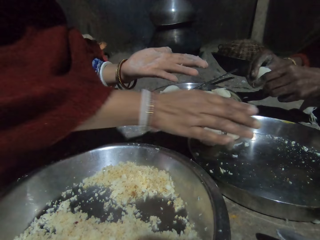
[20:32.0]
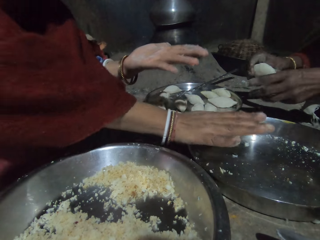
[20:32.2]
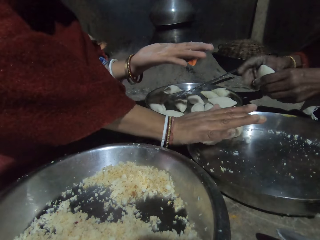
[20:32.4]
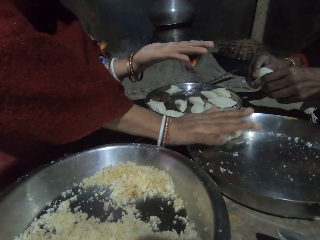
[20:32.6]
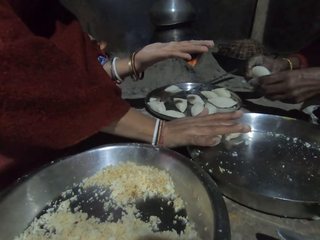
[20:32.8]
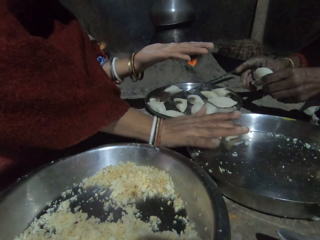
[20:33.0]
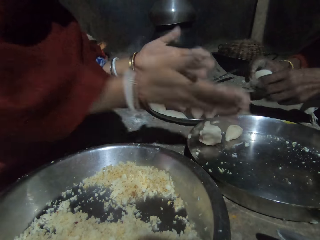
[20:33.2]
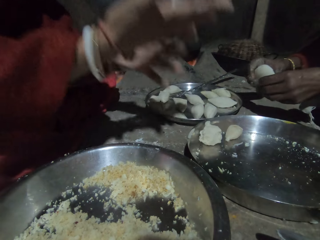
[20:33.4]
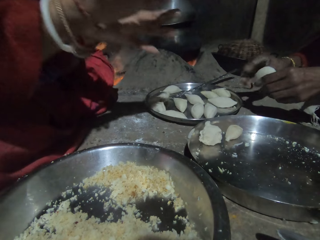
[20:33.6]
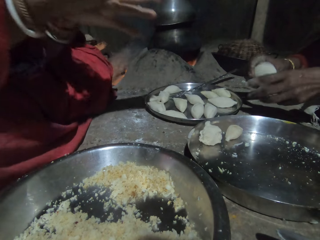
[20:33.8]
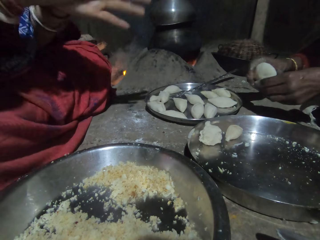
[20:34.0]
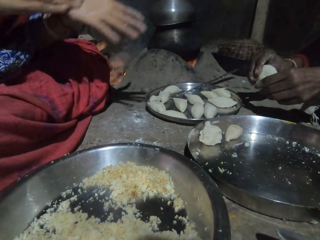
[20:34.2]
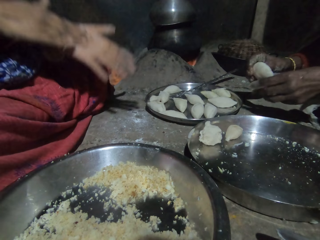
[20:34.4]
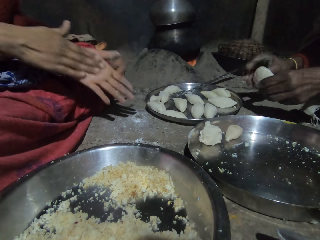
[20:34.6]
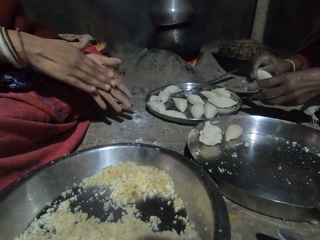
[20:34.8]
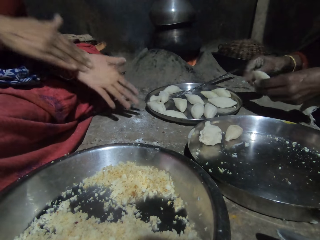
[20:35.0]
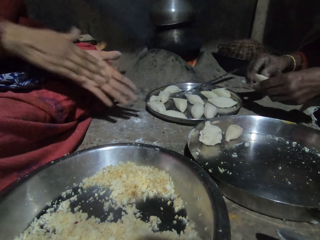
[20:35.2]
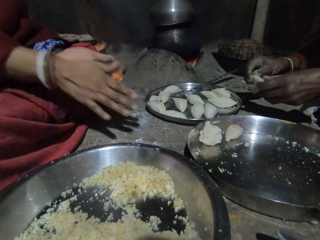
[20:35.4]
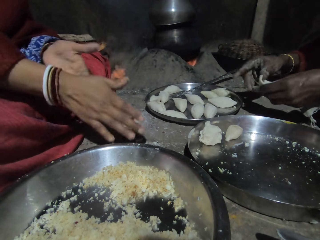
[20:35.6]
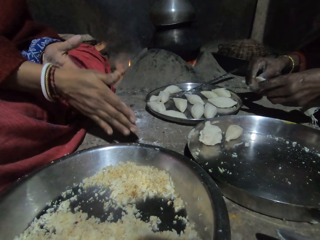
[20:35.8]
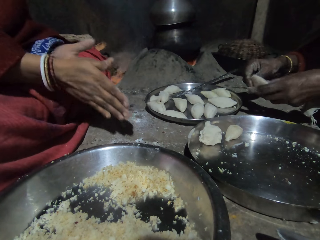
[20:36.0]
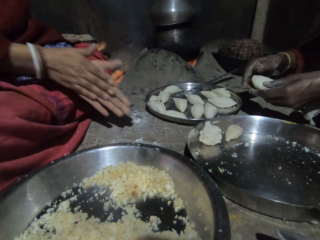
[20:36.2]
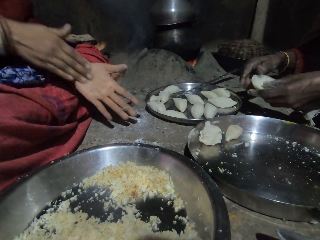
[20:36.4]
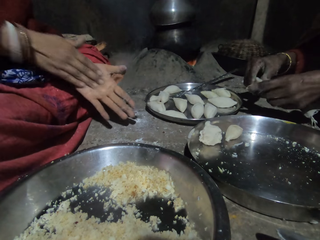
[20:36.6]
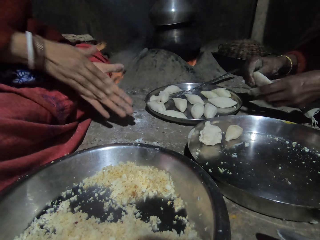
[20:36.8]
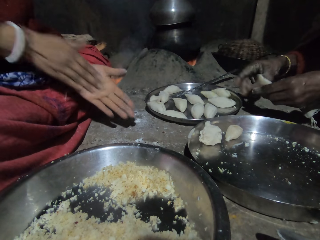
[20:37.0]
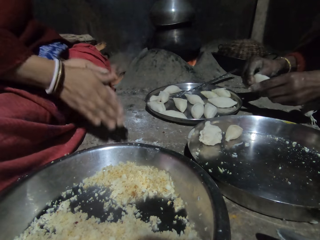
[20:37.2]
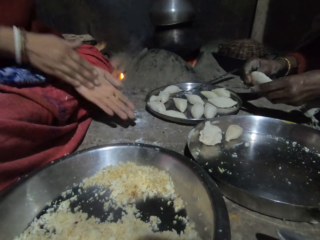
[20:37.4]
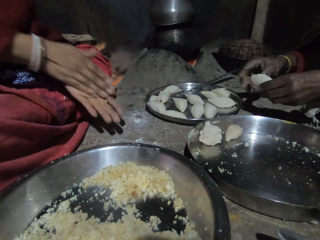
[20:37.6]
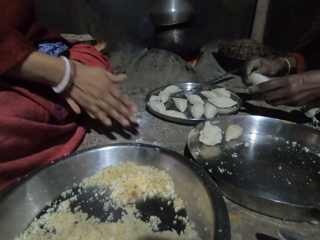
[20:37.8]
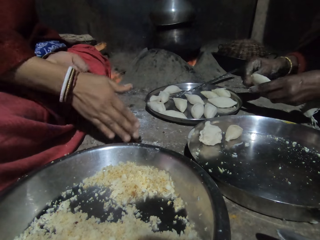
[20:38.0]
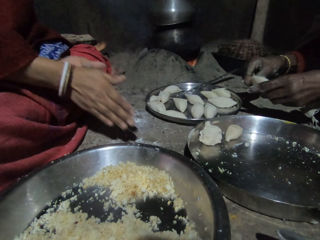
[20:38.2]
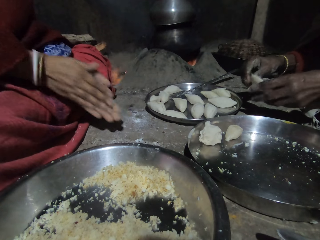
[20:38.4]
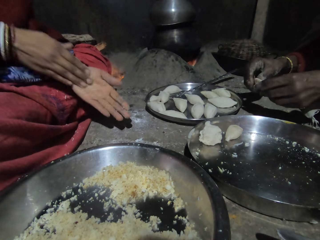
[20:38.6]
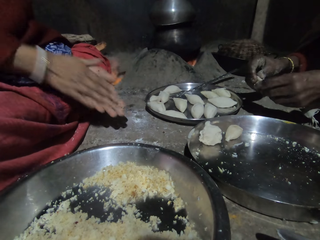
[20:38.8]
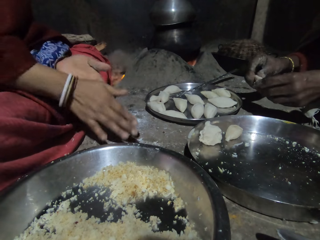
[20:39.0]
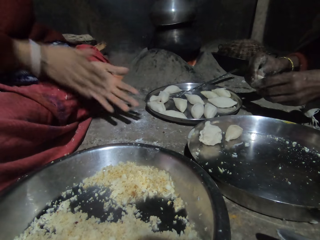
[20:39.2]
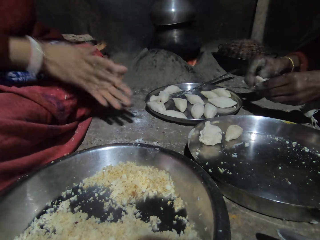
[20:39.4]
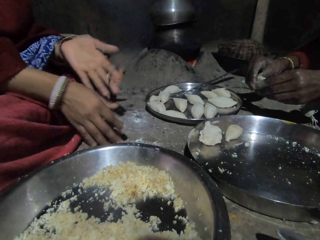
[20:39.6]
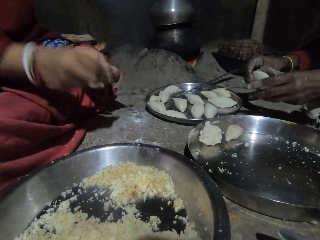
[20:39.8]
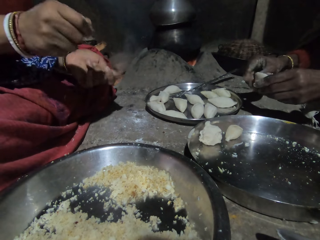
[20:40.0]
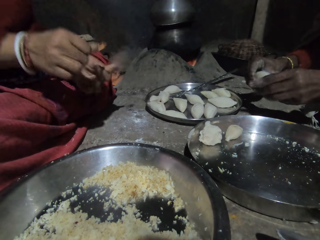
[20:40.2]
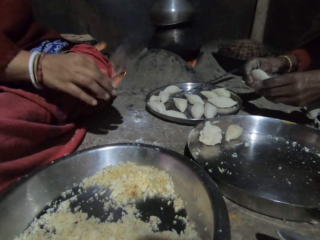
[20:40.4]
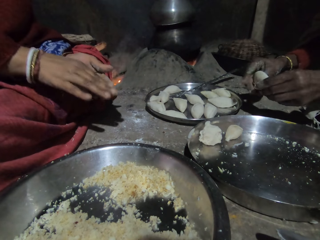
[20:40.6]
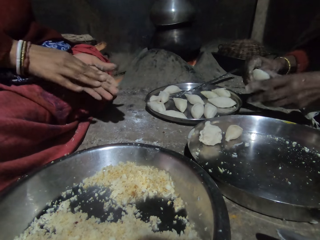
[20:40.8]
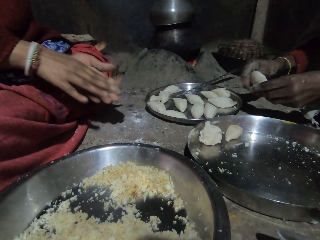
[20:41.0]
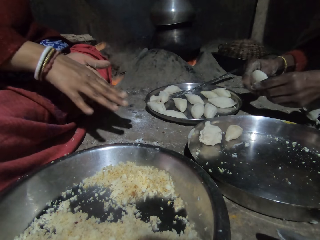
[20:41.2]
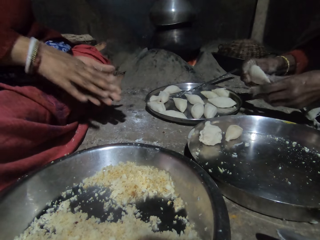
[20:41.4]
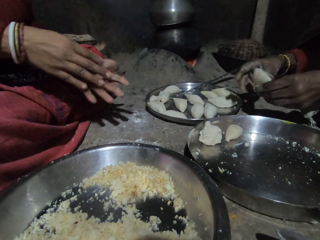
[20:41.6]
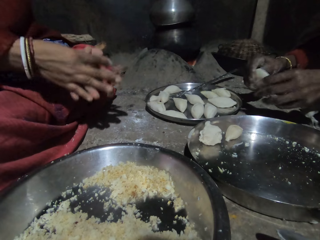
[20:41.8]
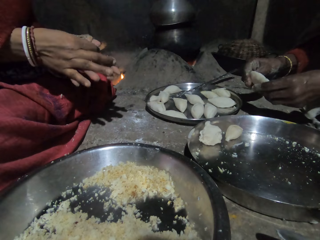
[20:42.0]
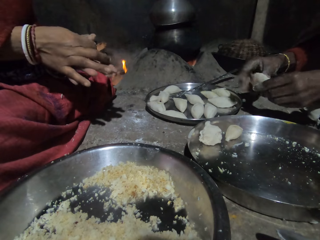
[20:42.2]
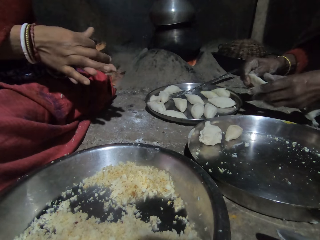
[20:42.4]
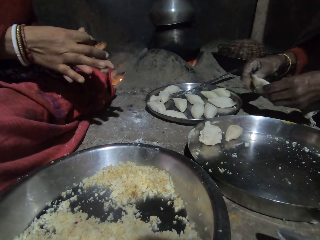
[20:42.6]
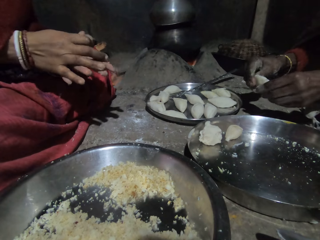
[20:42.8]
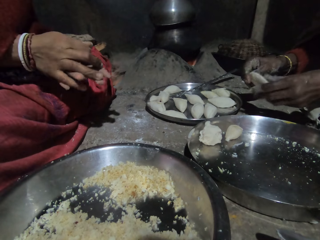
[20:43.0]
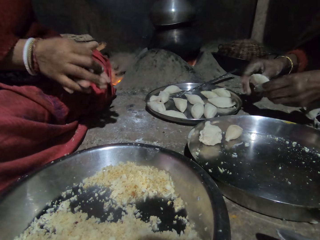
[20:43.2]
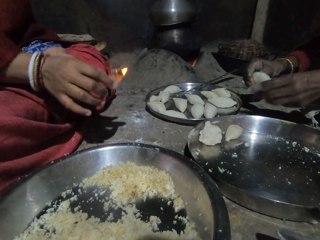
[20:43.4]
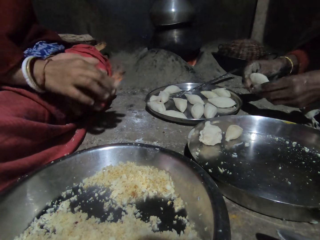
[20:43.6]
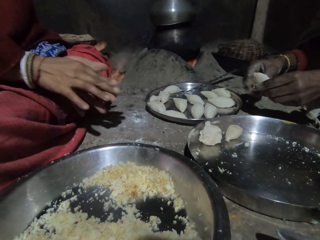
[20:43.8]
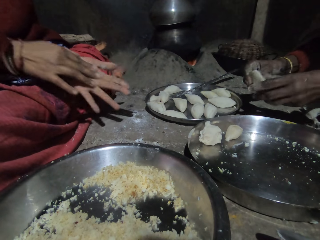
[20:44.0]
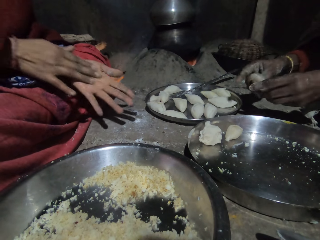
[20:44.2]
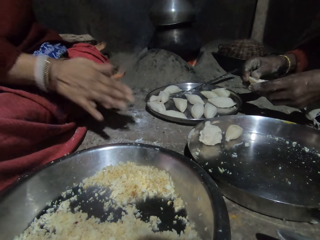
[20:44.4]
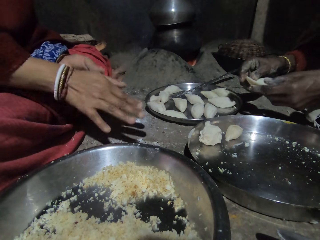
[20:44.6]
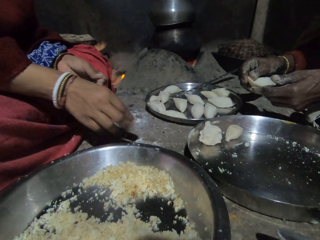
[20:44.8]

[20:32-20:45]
The camera wearer pulls his hands off the tray. He talks to a person. He rubs his hands together. The person shapes the dough in a concave shape. The person shapes the dough in a concave shape again. The camera wearer talks to the person.

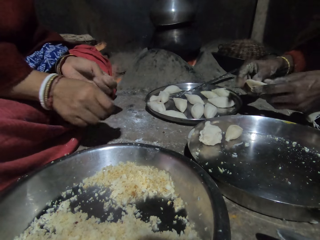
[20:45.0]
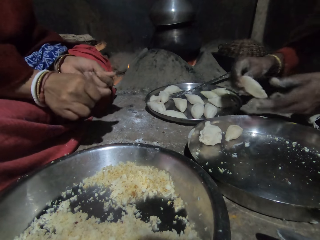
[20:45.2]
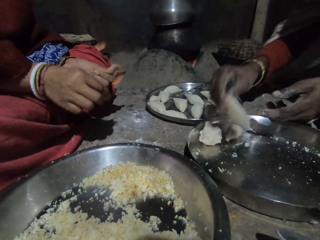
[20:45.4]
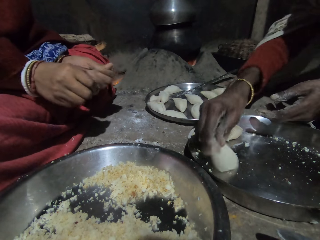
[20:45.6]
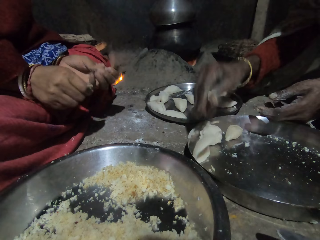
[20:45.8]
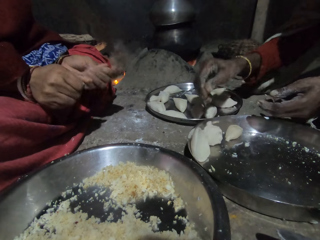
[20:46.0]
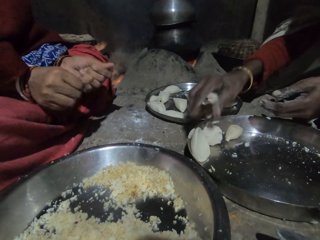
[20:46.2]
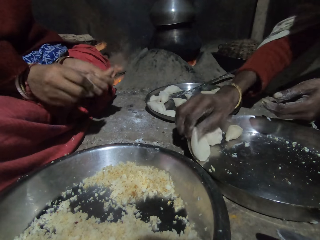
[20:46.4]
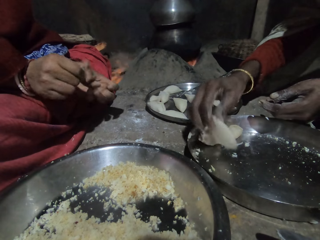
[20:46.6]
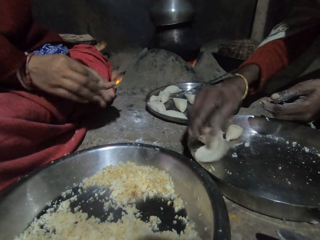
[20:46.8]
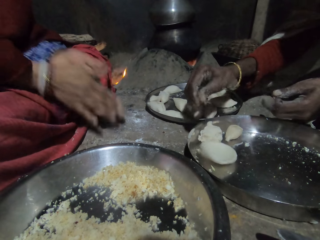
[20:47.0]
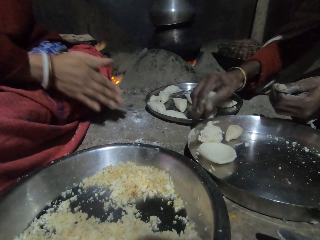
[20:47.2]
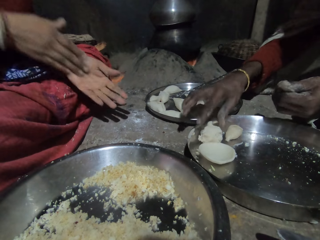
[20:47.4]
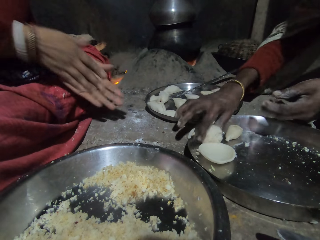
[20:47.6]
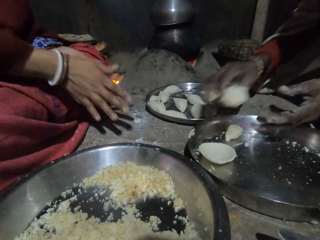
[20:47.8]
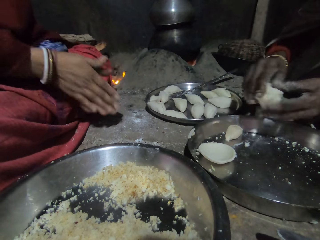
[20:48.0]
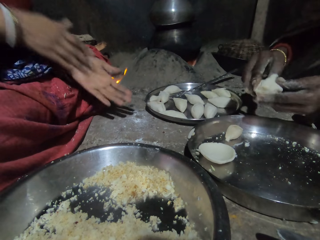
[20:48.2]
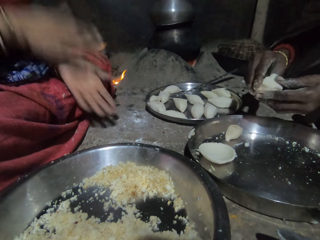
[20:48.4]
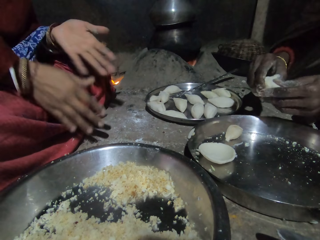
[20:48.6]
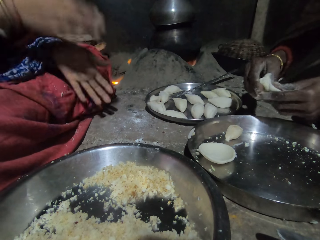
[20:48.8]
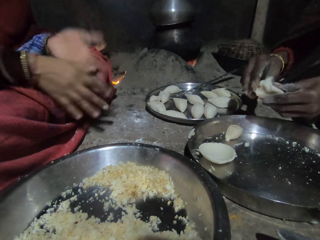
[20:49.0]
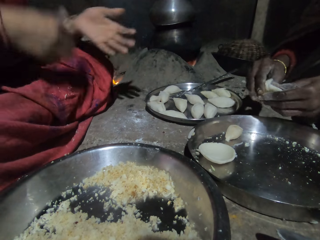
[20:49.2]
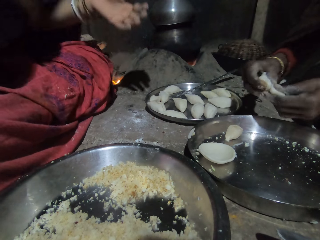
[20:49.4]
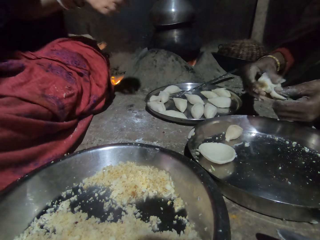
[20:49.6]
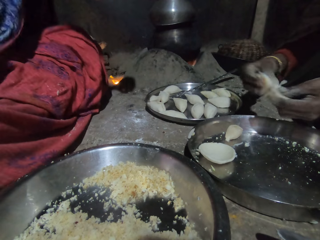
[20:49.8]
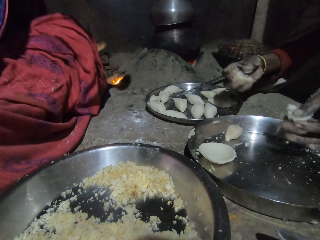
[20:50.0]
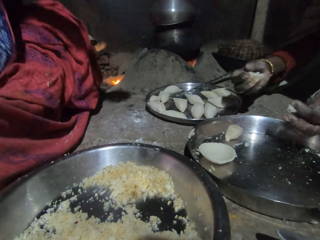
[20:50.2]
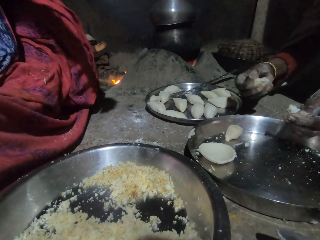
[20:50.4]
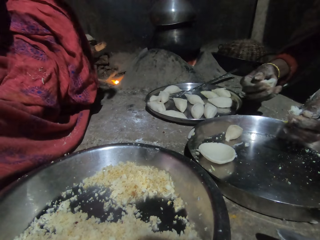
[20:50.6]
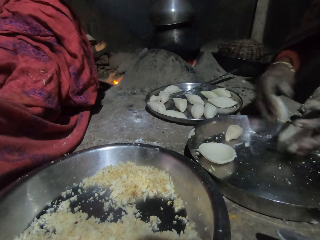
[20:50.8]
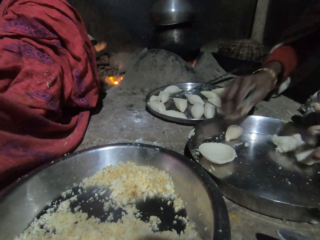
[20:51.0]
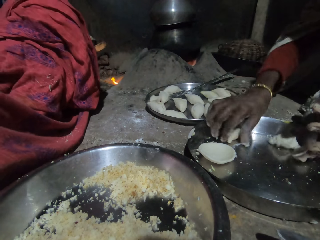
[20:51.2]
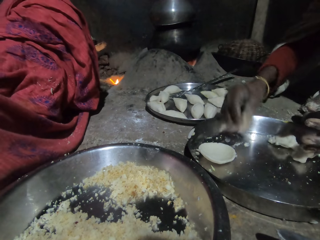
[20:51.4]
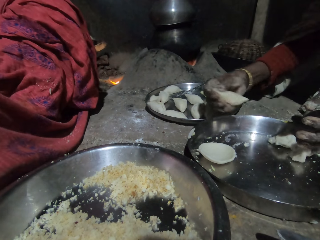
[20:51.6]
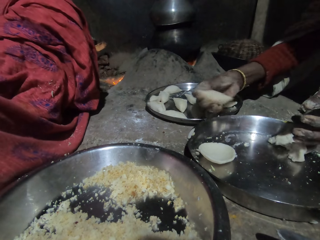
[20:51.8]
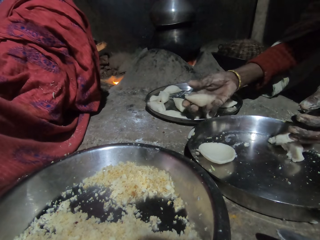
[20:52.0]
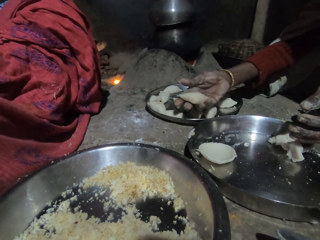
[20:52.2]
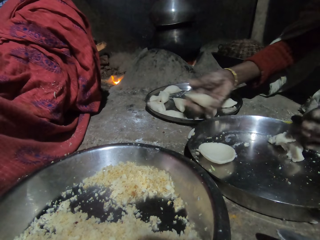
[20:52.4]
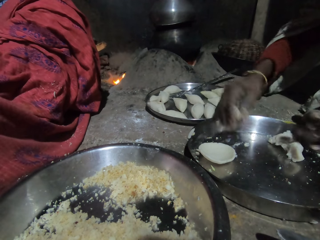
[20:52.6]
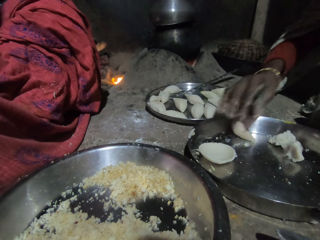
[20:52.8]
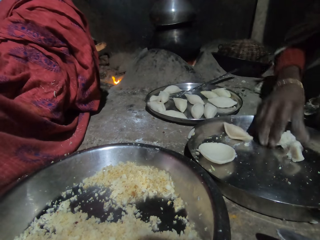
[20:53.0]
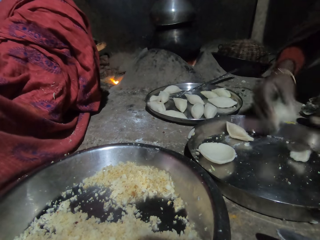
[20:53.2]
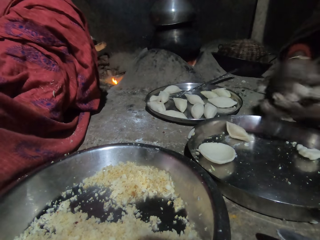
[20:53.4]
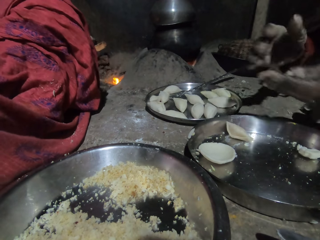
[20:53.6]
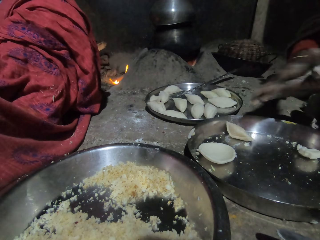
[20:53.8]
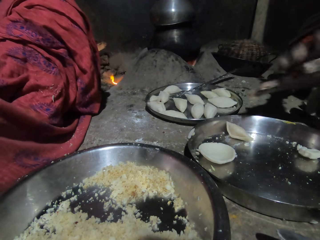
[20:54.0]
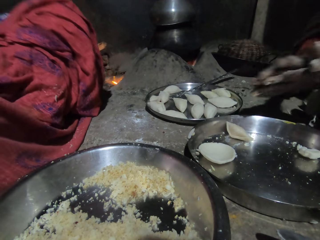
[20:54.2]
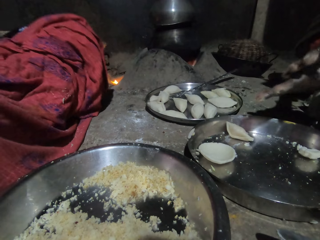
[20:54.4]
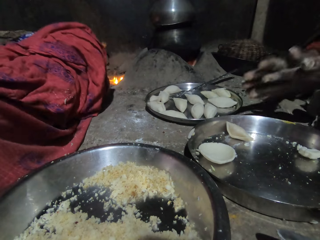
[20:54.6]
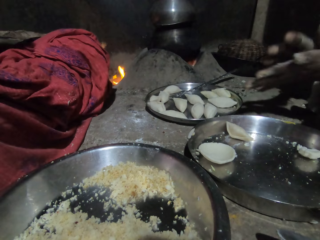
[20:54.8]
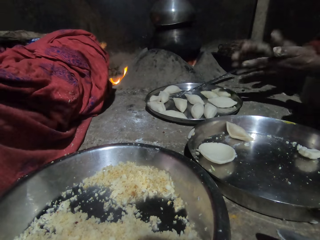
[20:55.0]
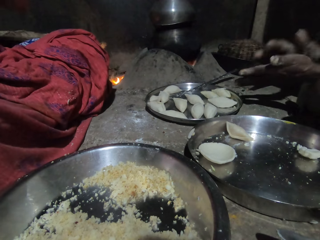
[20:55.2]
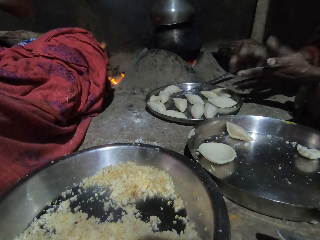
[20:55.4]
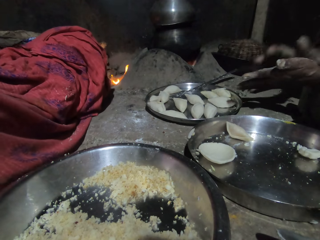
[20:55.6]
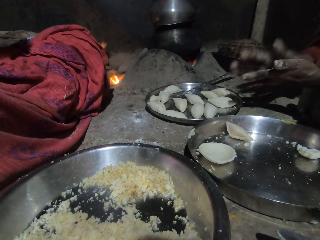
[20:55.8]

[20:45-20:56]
A man drops the concave shaped dough on the tray. The man picks up the dough and puts the dough in the tray. The camera wearer rubs his hands together. The man picks up the dough, holds the dough with both hands and cuts the dough. The camera wearer rubs his hands together. He taps his hands. The man drops the pieces of dough in the tray. The man picks up the dumpling, drops the dumpling in the tray, picks up the dough and molds the dough with both hands.
